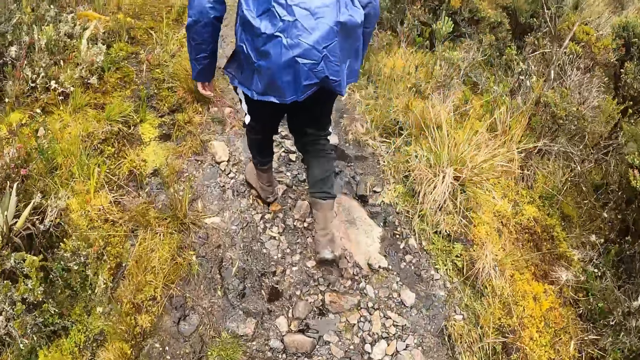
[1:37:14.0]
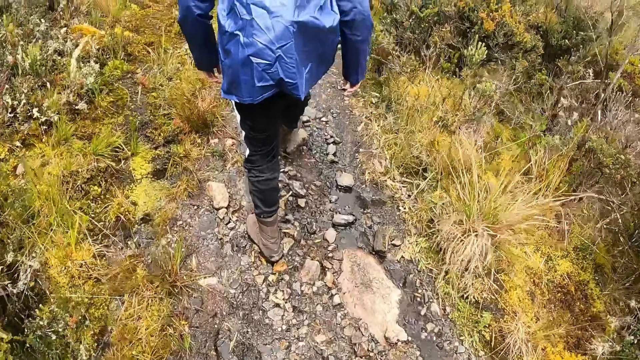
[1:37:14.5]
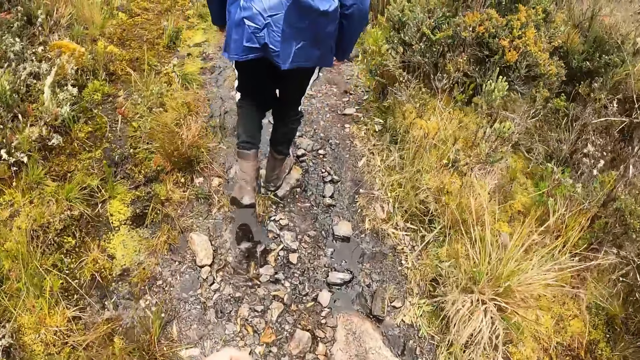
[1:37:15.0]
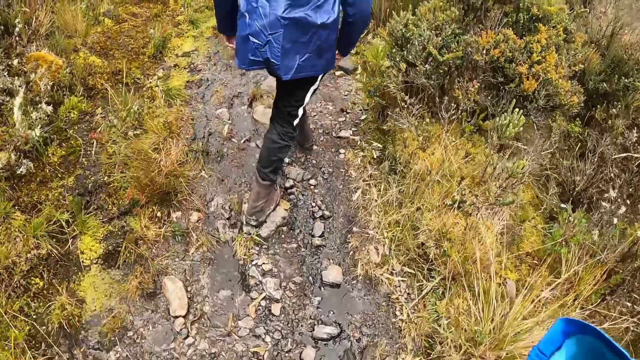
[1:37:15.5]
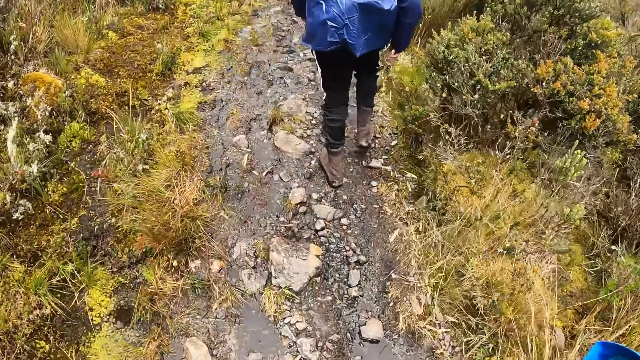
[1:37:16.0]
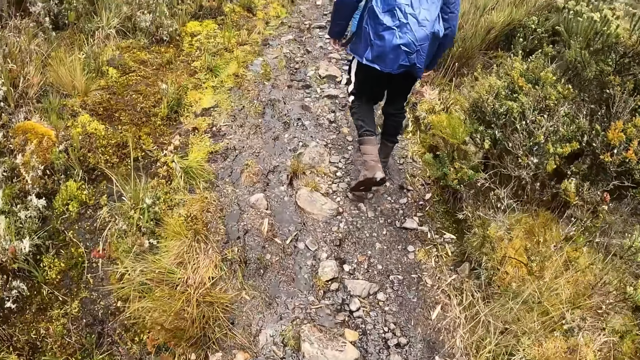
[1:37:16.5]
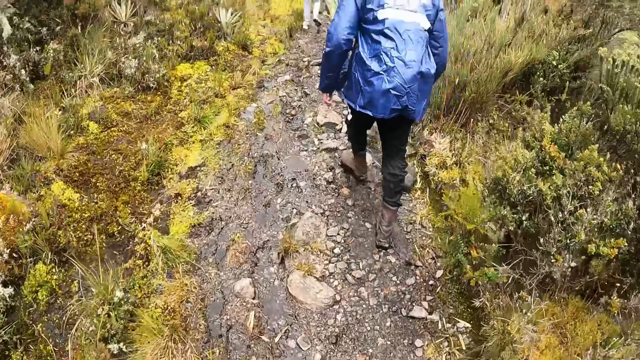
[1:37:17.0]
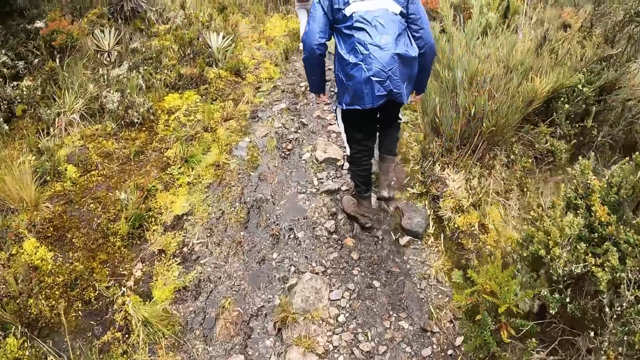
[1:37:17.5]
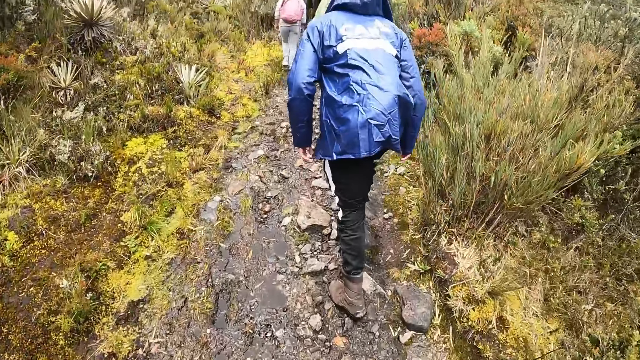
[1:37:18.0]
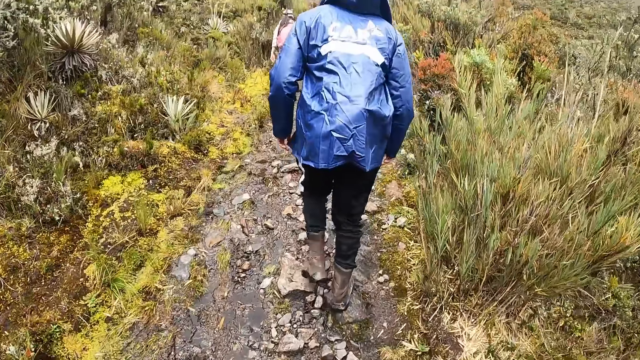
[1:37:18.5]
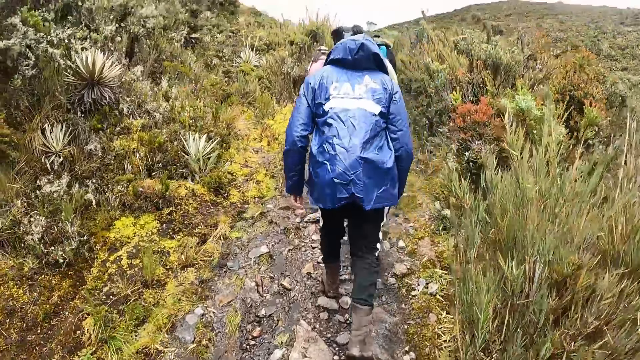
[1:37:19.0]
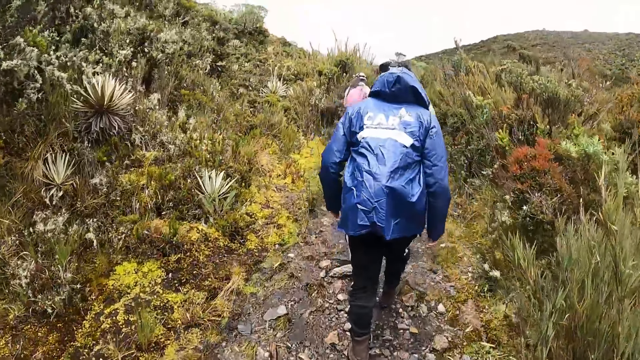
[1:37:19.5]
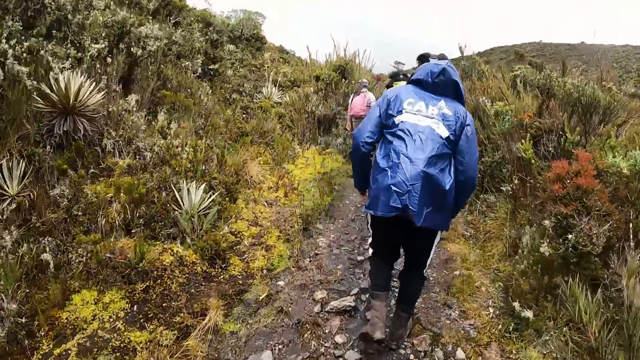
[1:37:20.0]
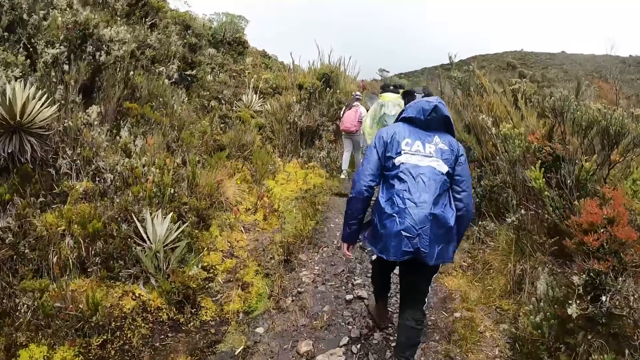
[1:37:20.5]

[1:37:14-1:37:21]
The camera wearer lifts his hands.

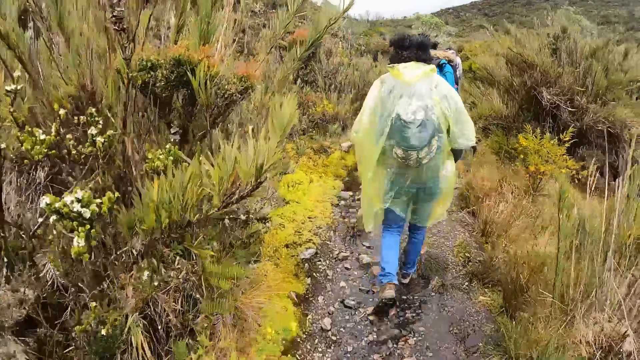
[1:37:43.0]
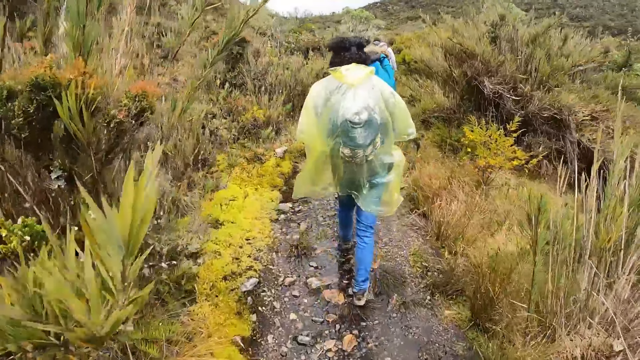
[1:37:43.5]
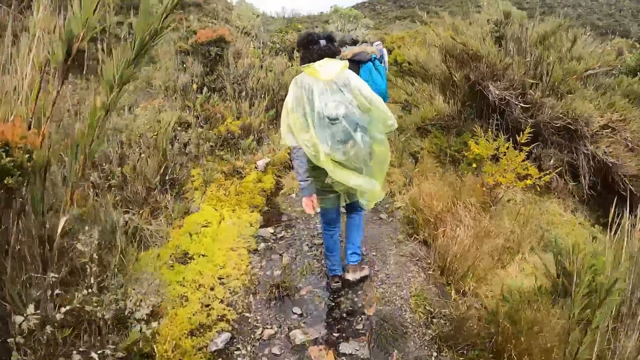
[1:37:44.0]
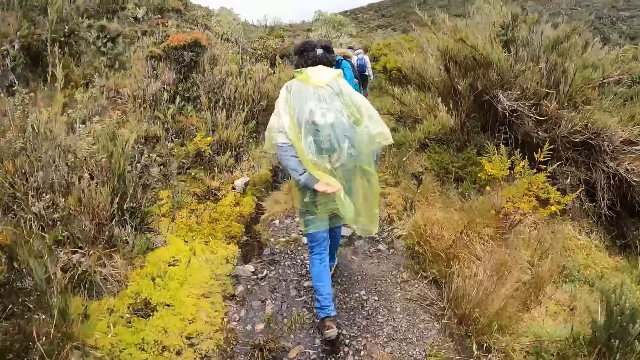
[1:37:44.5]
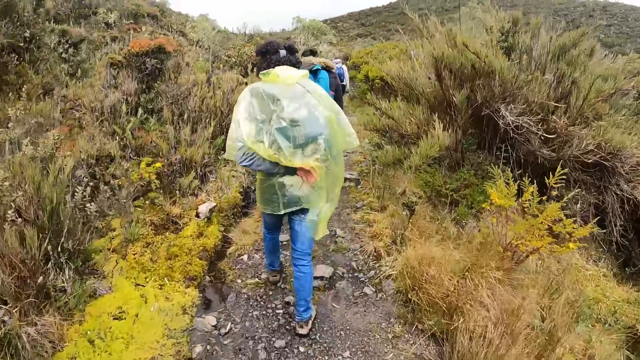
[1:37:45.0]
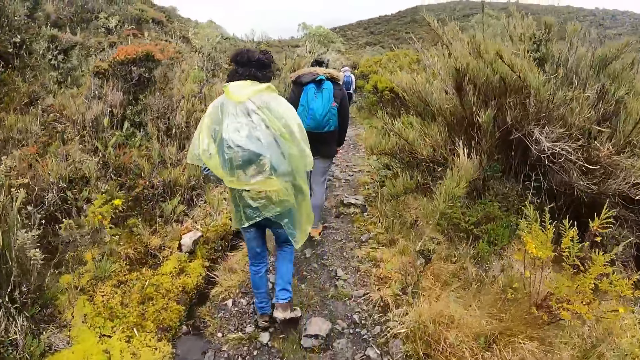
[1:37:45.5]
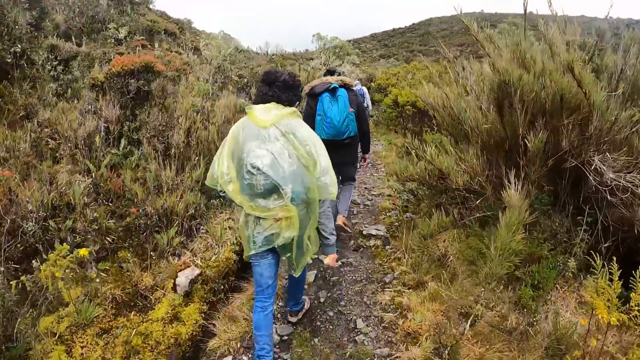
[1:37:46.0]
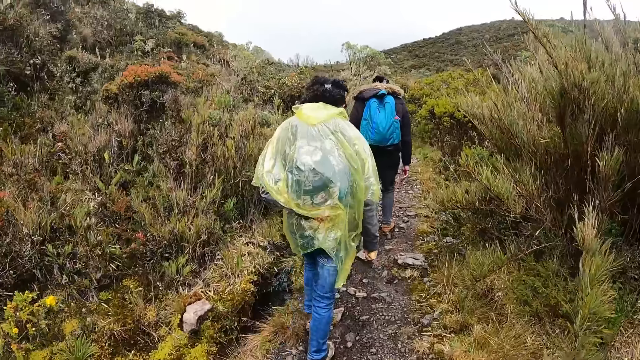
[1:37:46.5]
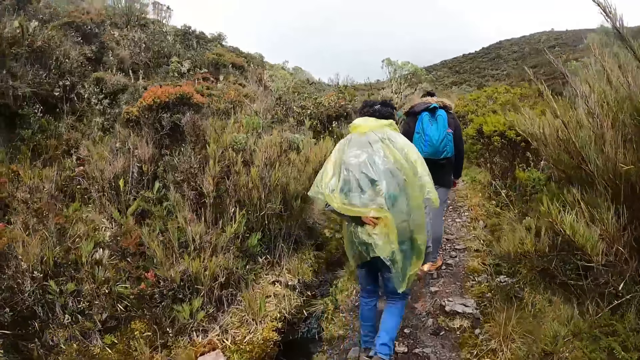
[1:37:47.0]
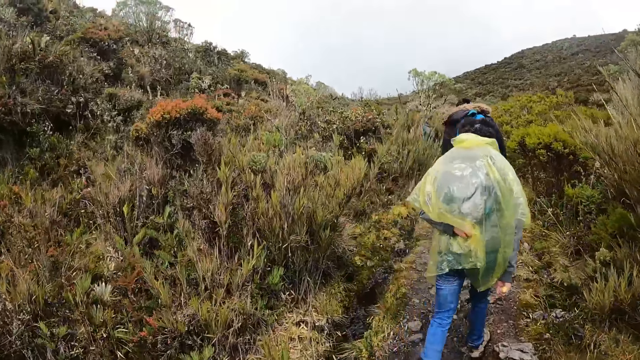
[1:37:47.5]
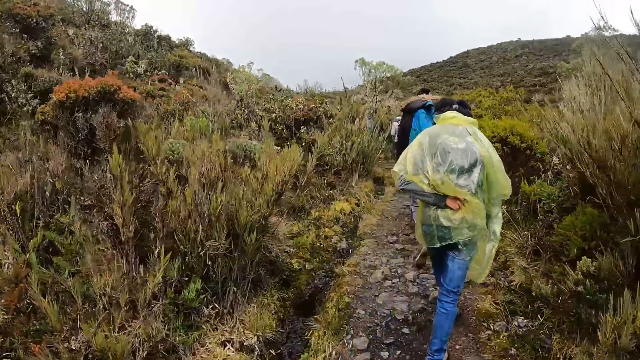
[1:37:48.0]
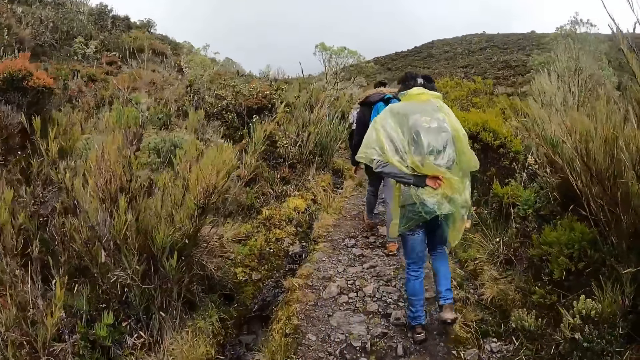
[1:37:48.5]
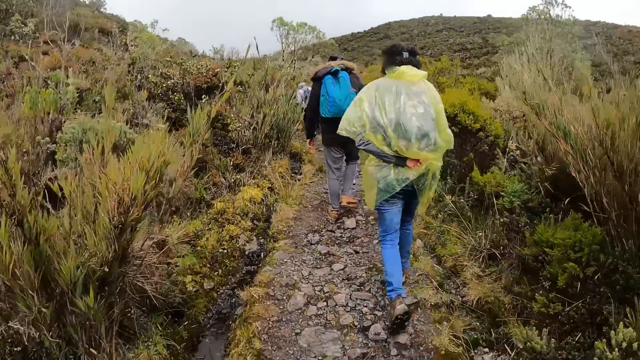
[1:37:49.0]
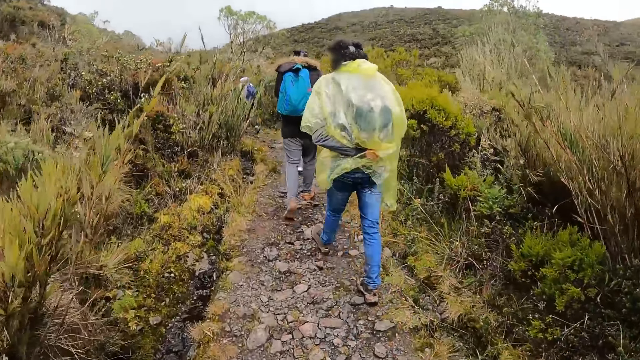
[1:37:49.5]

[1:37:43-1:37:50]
The man supports the weight of a bag on his back with his left hand.

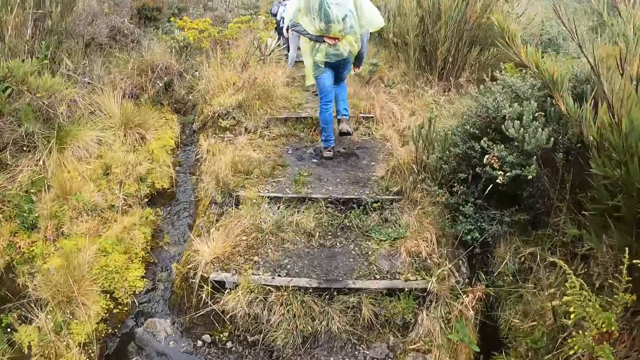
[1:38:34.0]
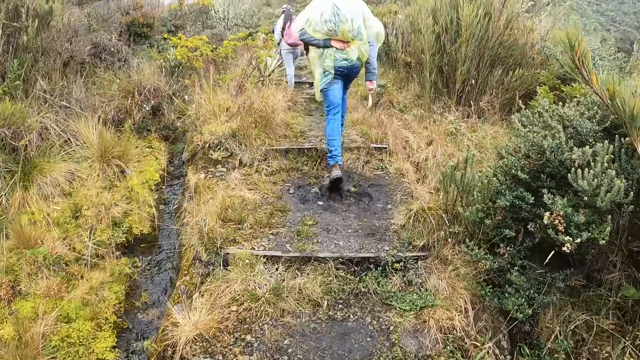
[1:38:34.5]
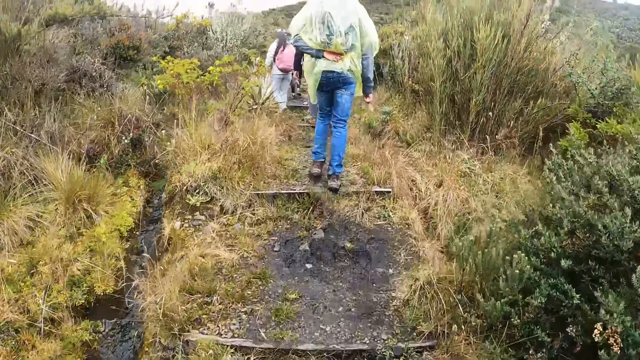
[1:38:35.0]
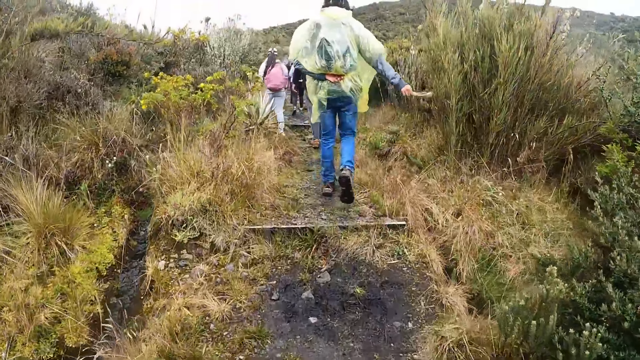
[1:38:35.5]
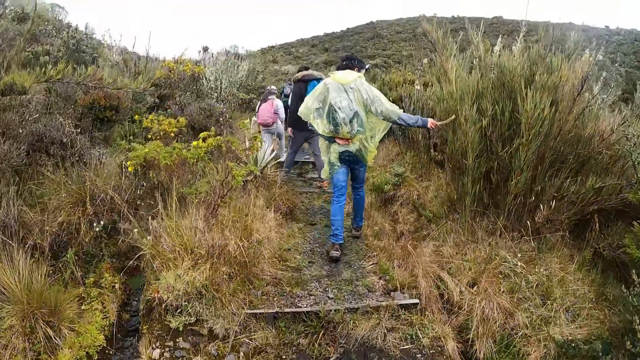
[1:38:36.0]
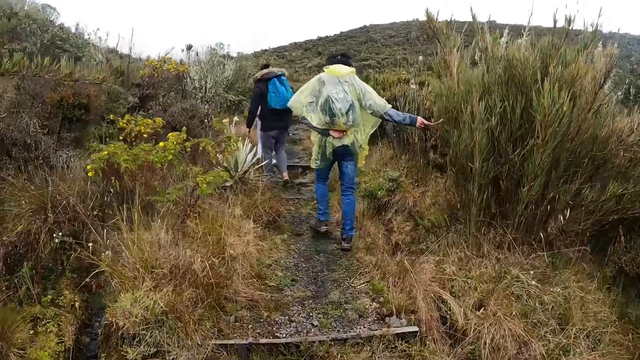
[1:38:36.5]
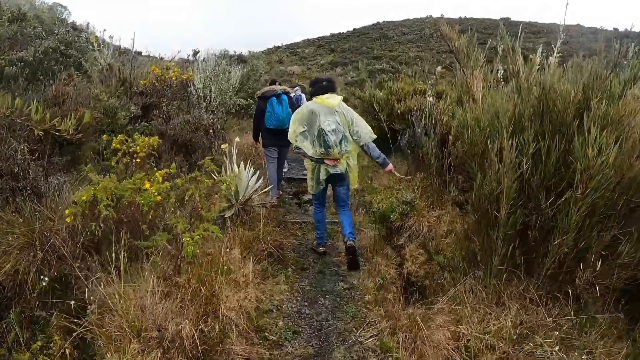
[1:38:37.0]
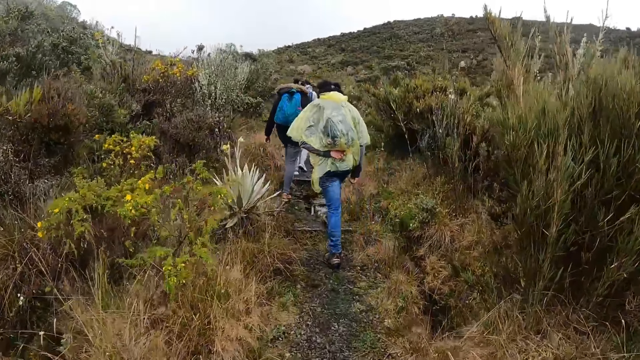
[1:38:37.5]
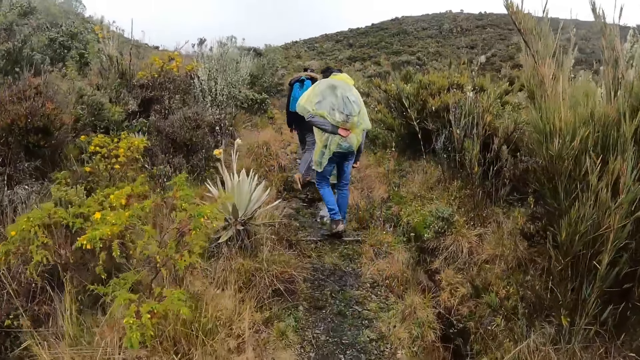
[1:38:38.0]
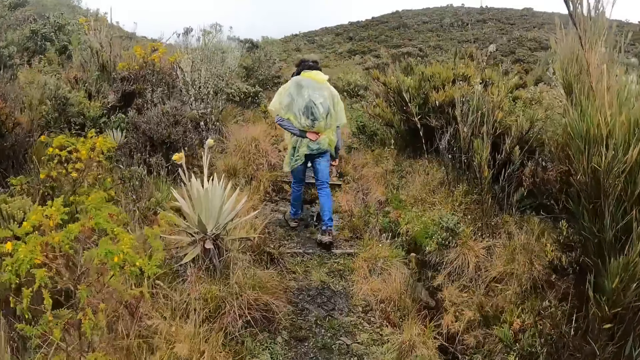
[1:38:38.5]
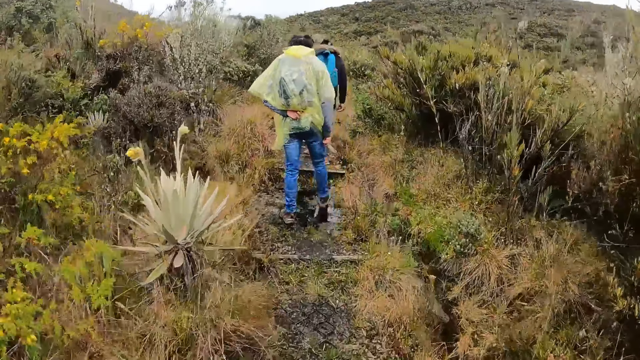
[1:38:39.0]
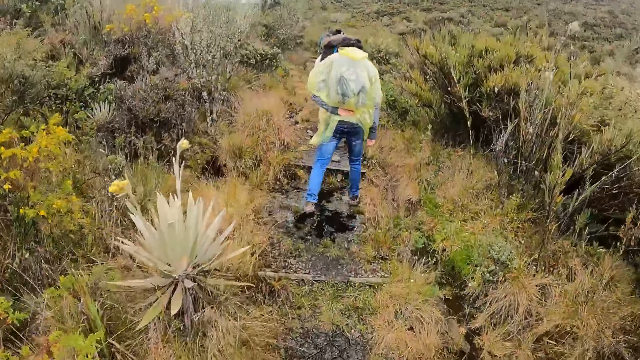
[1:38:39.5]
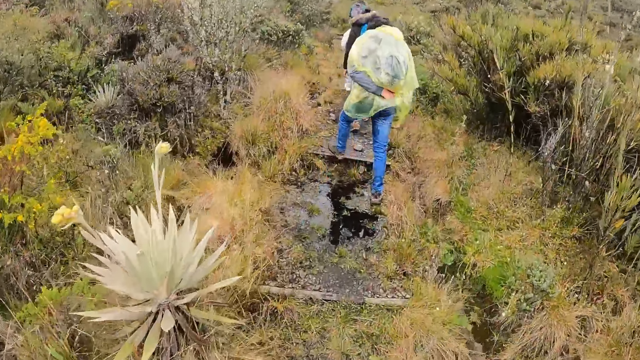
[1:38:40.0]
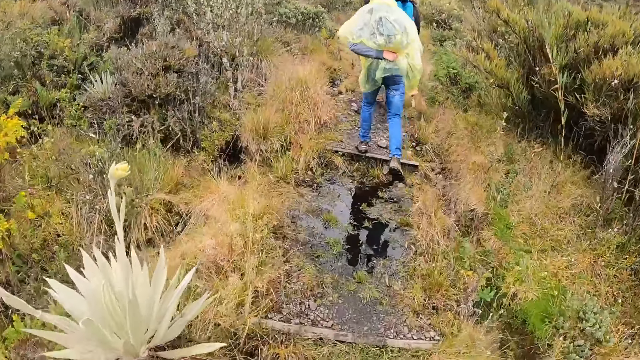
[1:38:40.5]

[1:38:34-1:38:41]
The man touches plants with the bone in his right hand.
